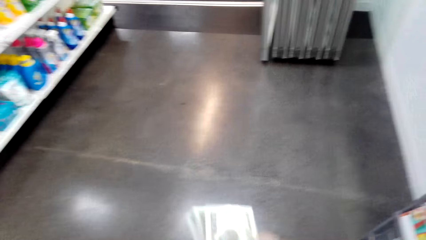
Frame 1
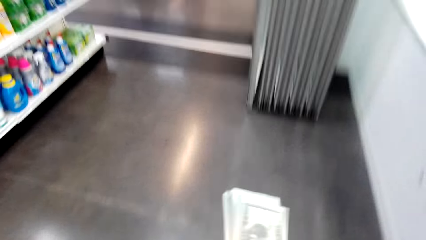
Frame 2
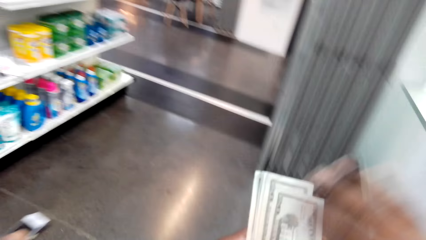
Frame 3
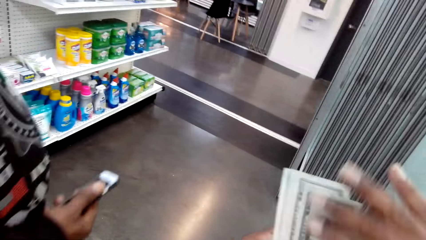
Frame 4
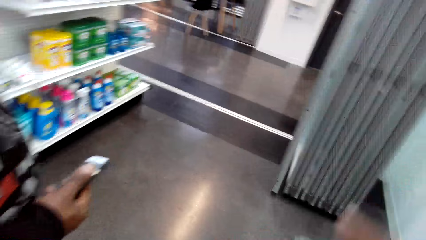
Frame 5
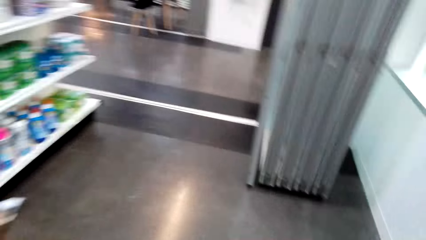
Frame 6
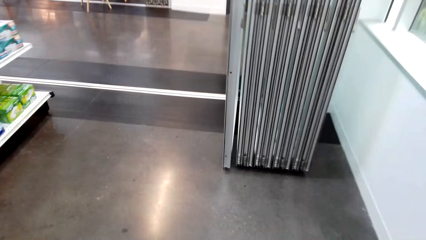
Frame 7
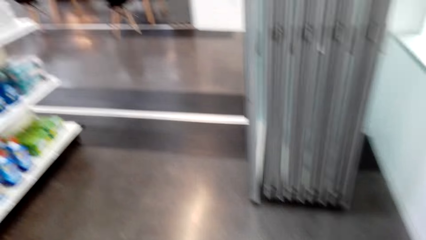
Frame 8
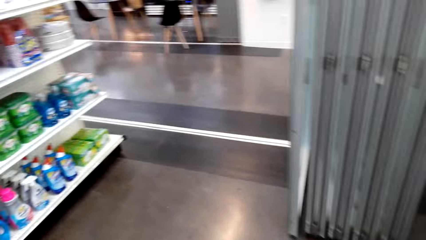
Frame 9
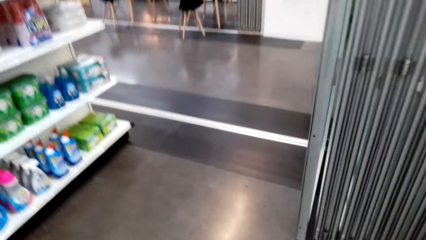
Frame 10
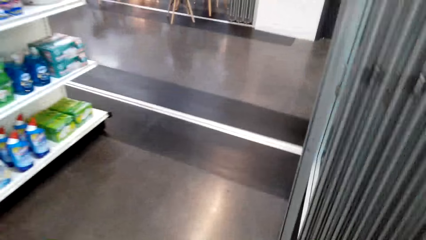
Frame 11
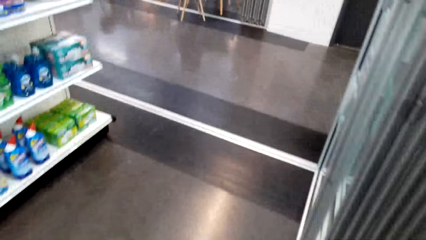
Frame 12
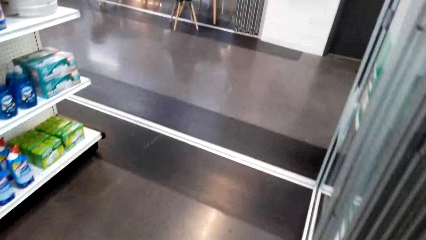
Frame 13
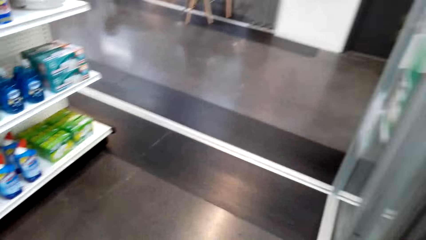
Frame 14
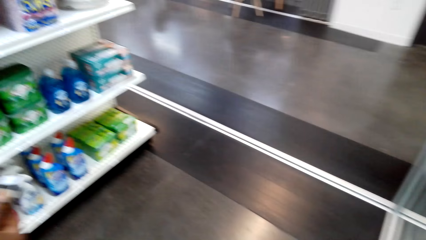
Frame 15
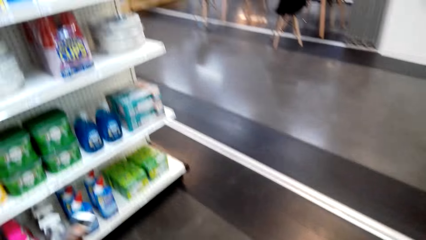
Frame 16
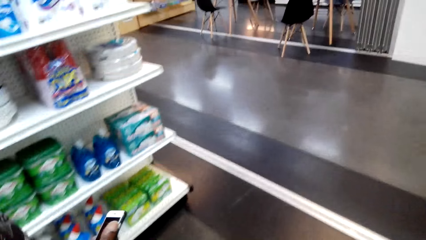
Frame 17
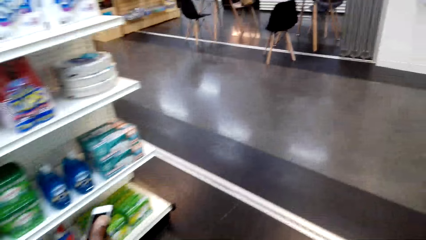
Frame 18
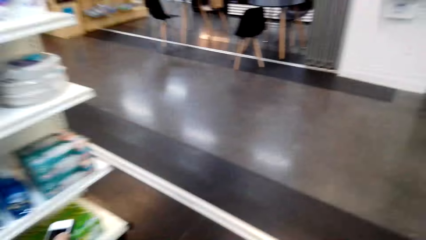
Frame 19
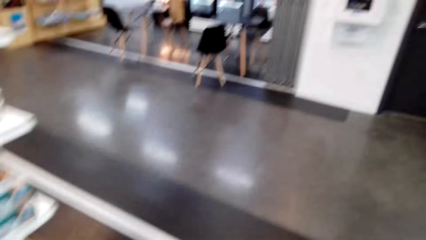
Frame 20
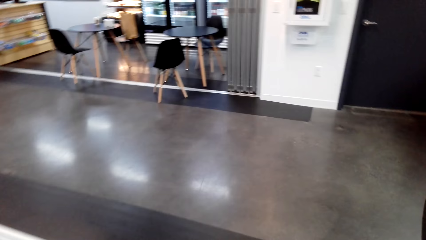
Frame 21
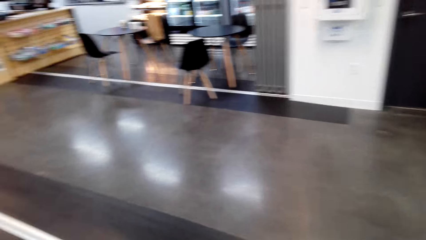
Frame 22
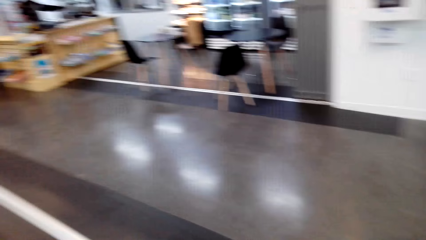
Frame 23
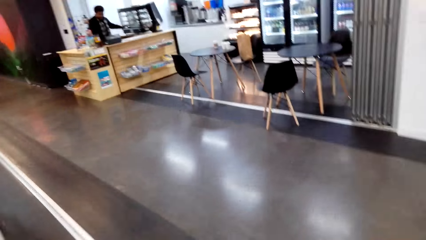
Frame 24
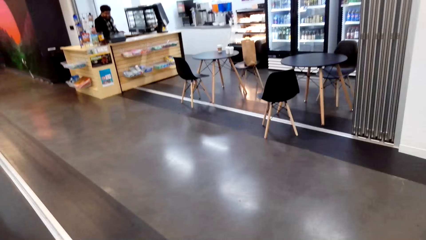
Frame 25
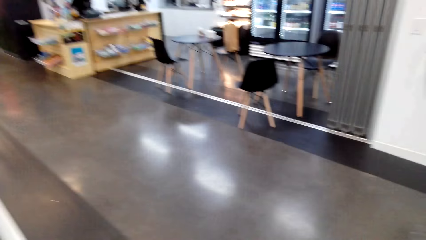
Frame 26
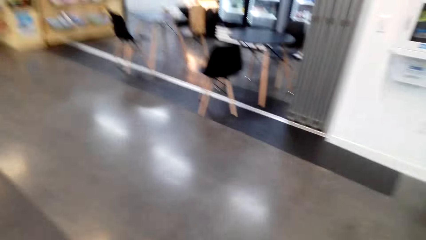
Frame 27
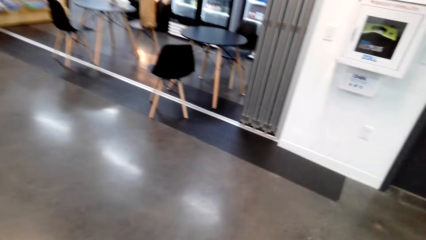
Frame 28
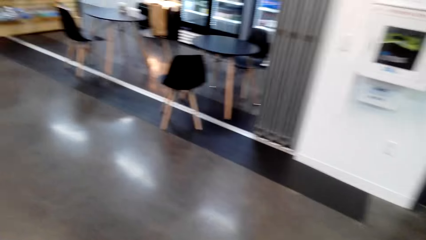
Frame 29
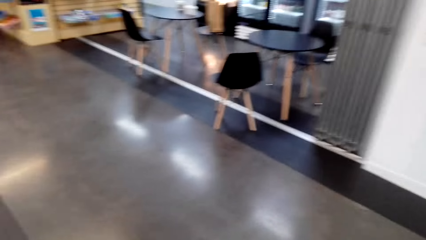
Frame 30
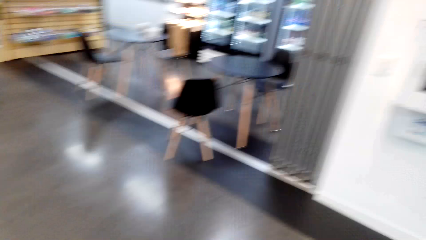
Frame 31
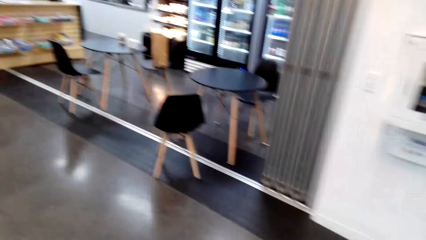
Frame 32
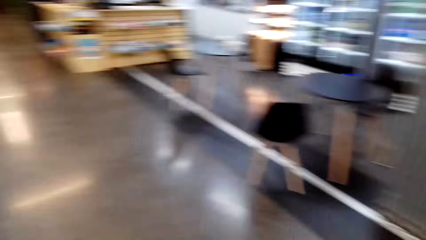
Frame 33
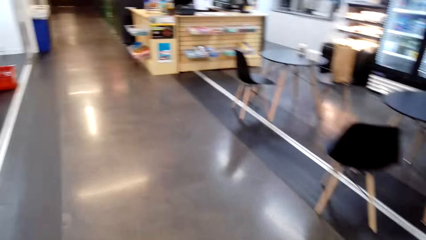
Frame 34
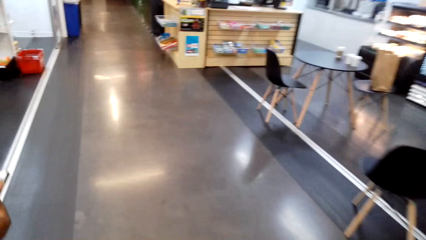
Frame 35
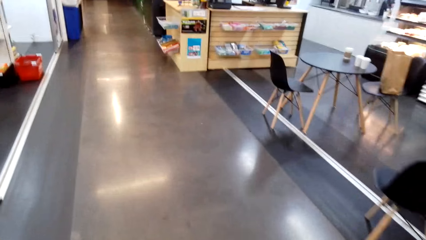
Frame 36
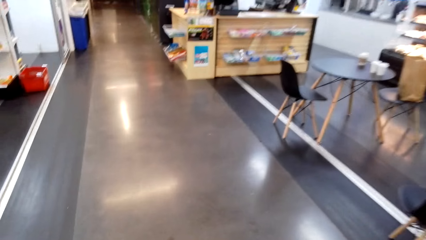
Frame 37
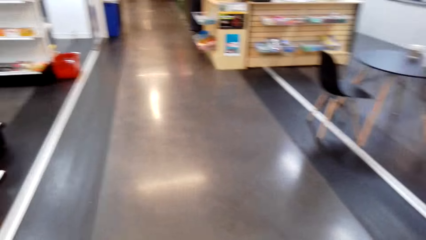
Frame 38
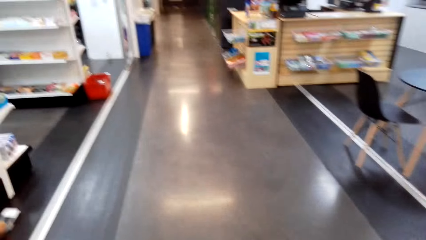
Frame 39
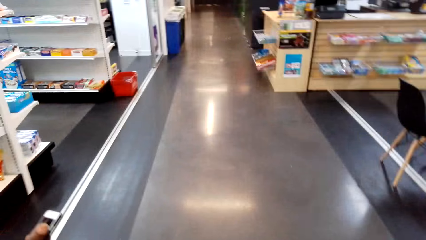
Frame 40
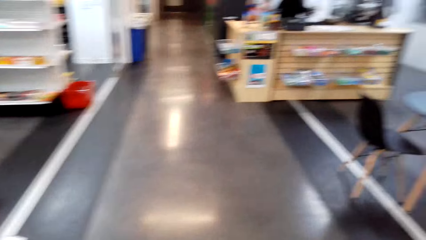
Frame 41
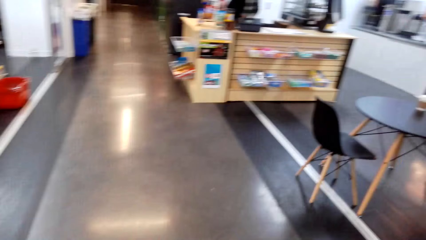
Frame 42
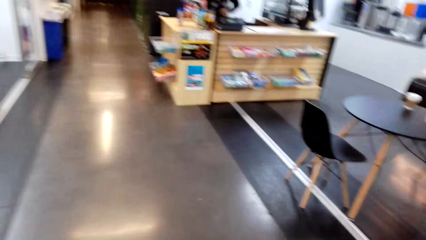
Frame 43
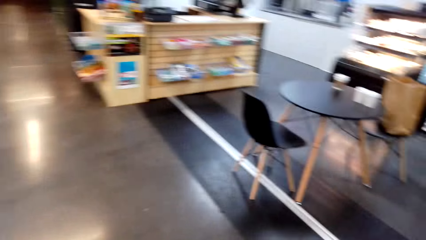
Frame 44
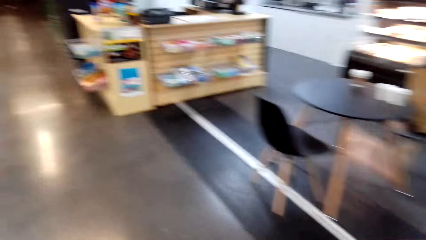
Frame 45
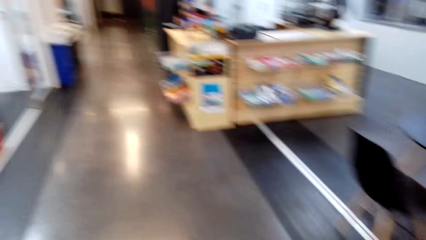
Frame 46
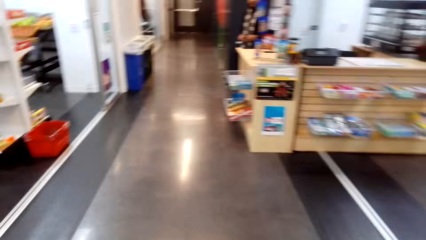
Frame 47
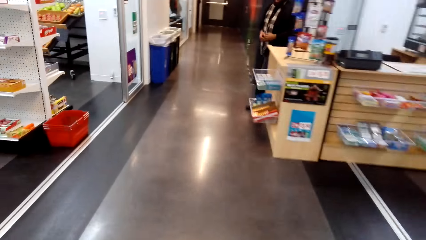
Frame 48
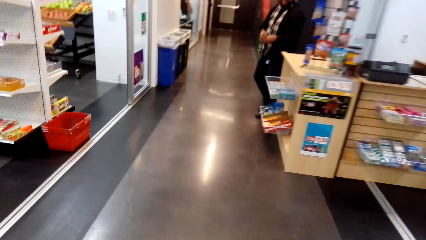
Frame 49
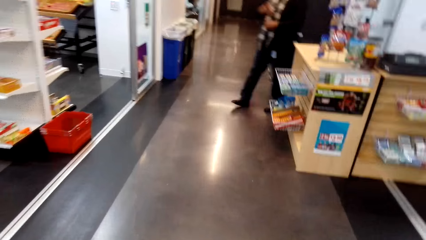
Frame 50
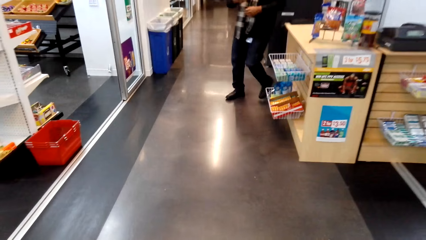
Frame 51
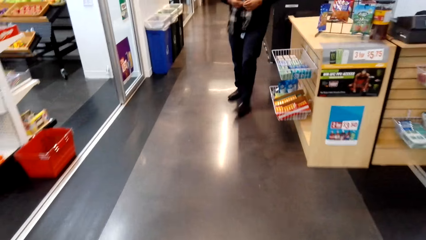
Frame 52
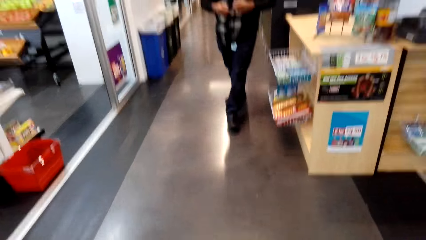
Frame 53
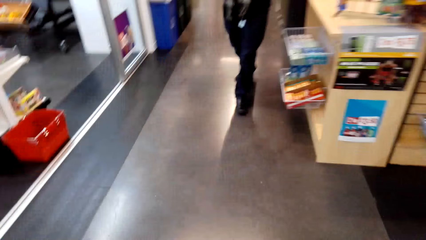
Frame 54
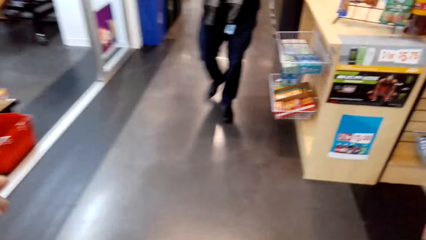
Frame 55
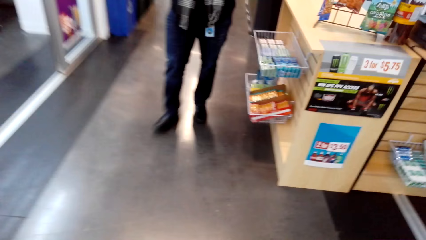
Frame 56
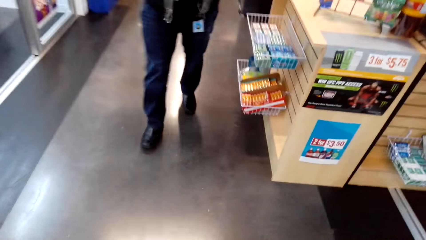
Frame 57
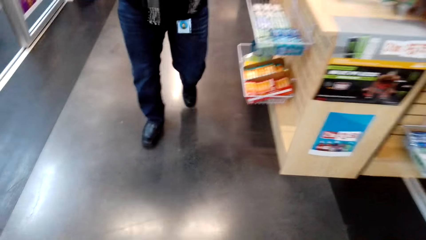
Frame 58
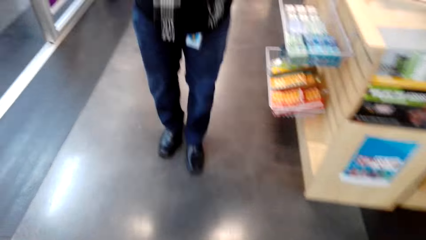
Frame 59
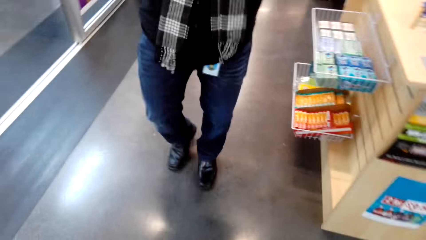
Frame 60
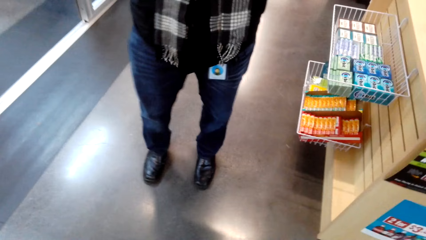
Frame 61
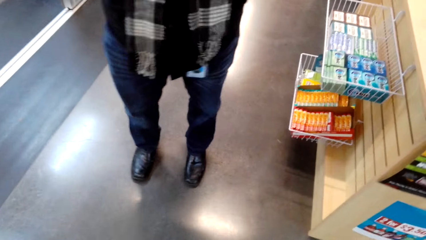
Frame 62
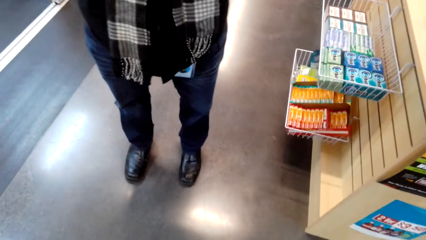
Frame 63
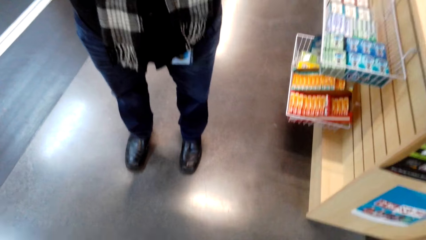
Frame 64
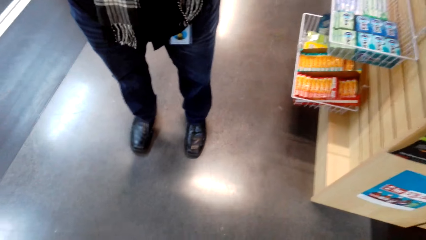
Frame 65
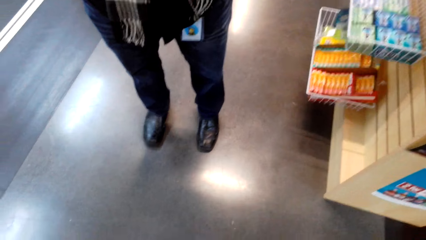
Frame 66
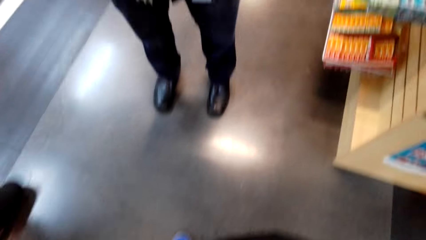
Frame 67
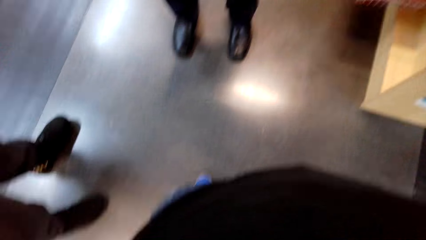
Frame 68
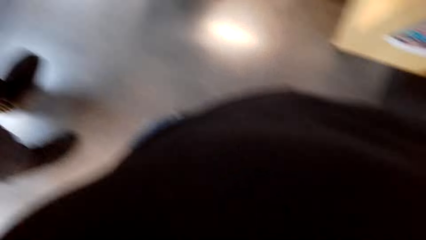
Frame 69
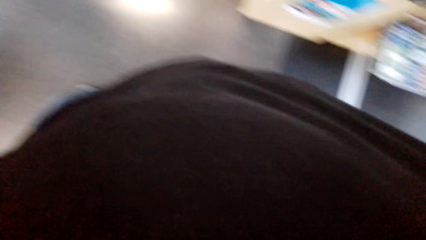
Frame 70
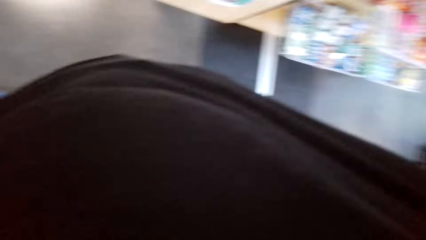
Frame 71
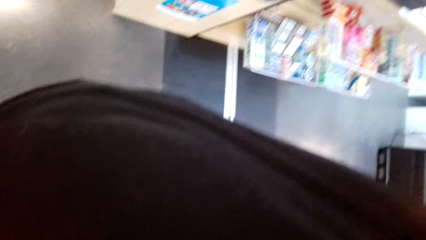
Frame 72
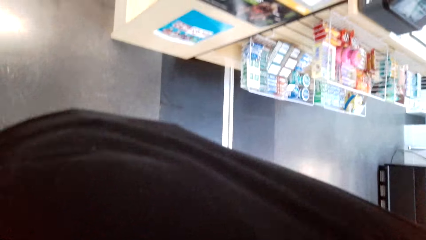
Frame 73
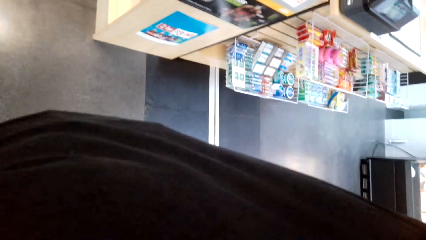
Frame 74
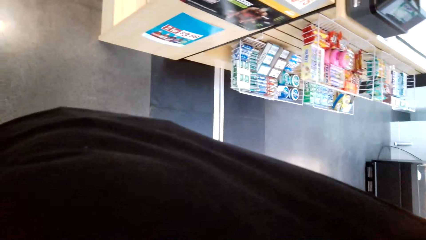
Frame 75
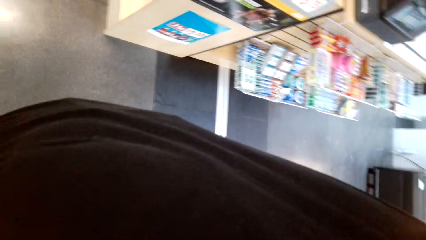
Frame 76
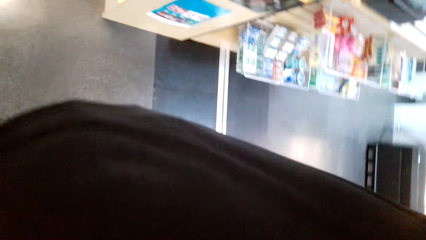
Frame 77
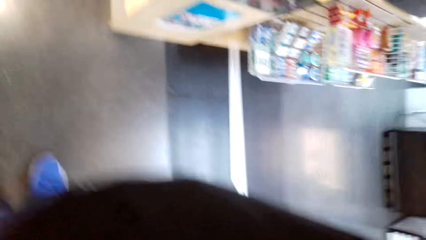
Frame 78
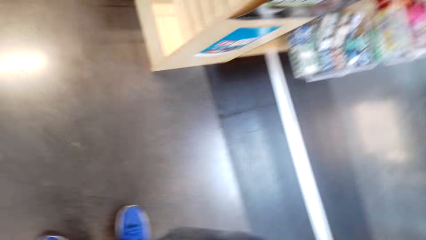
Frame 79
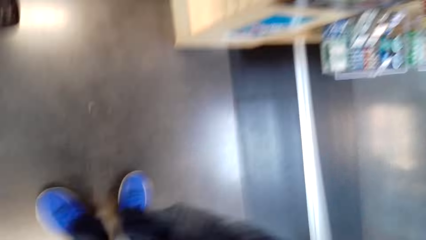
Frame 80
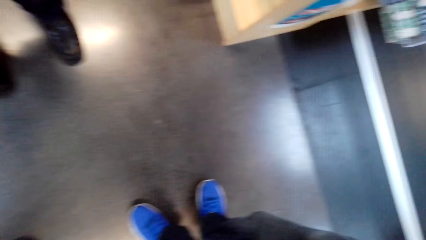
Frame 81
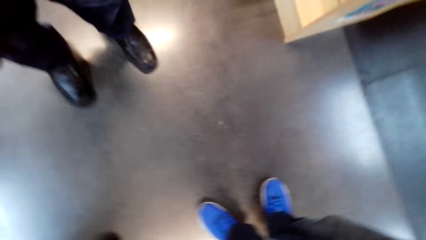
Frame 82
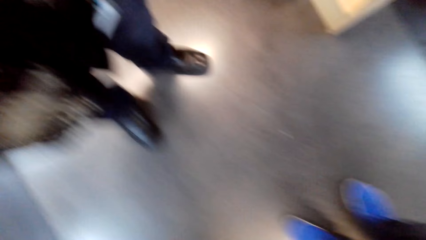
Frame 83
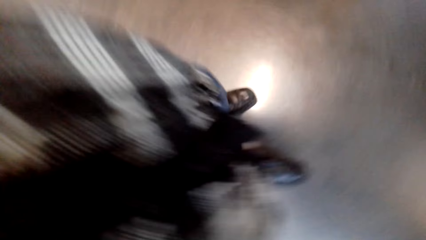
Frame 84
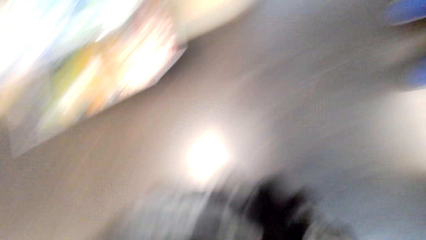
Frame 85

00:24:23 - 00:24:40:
The camera wearer walks around the store. They adjust the camera.
